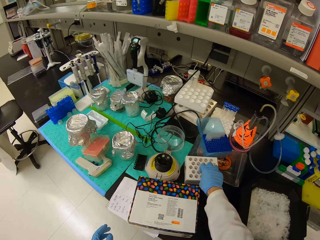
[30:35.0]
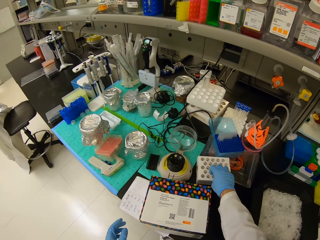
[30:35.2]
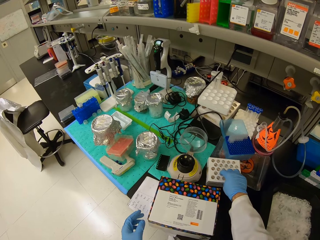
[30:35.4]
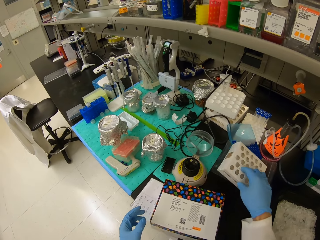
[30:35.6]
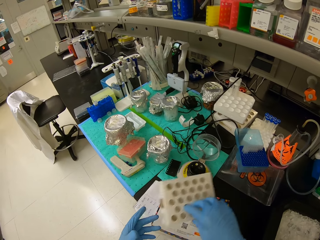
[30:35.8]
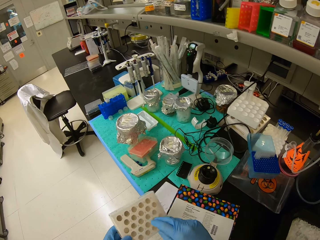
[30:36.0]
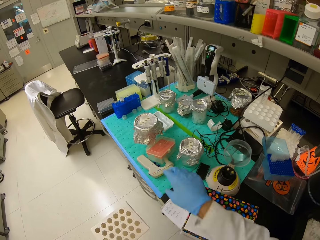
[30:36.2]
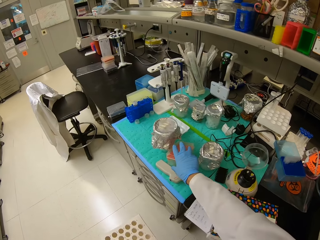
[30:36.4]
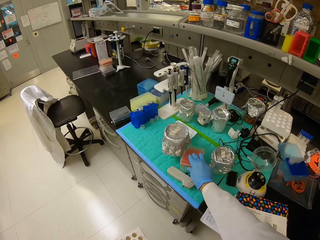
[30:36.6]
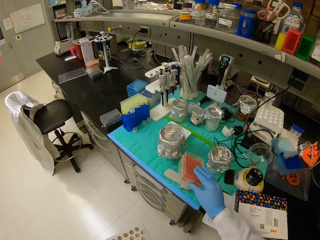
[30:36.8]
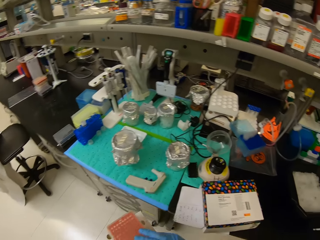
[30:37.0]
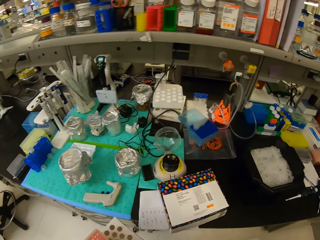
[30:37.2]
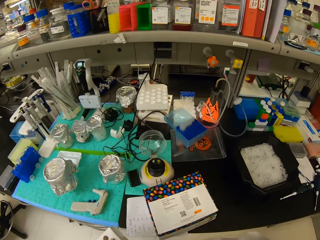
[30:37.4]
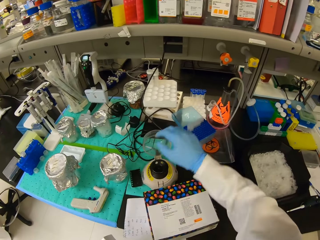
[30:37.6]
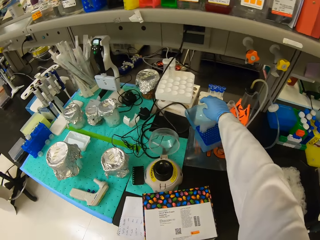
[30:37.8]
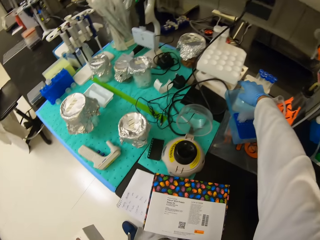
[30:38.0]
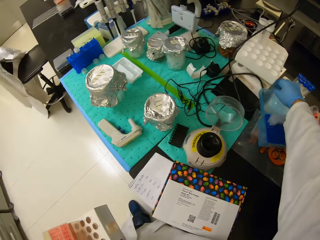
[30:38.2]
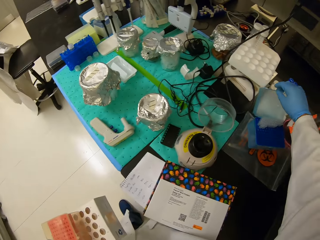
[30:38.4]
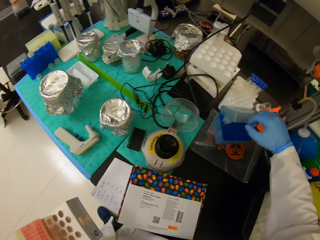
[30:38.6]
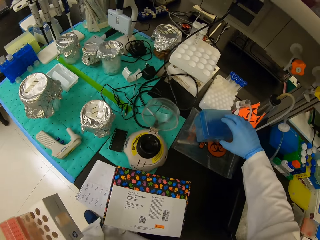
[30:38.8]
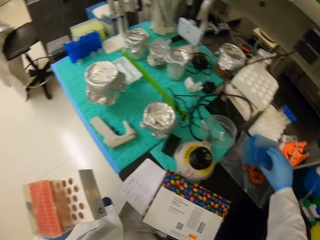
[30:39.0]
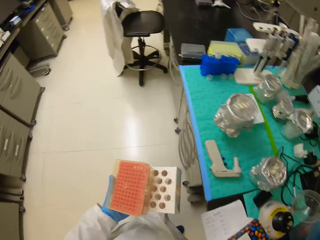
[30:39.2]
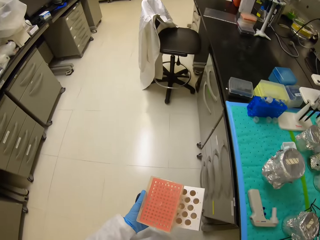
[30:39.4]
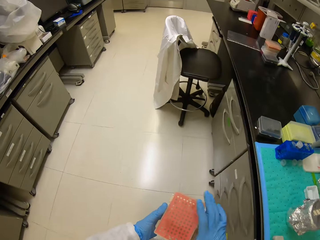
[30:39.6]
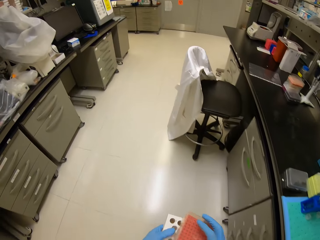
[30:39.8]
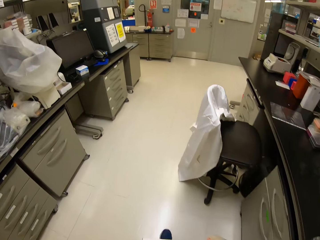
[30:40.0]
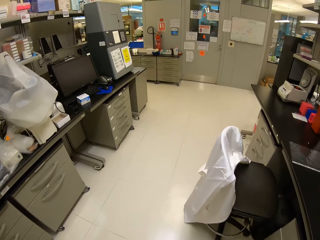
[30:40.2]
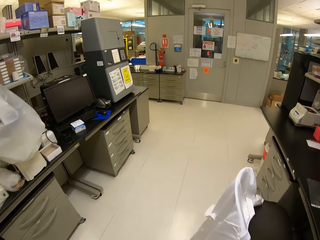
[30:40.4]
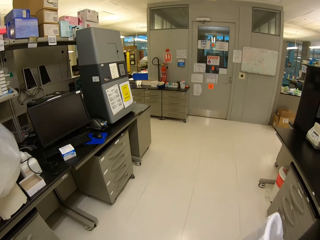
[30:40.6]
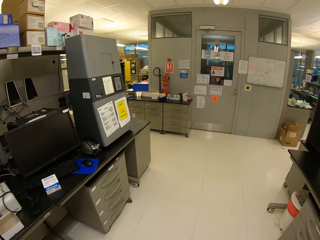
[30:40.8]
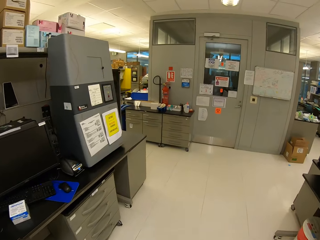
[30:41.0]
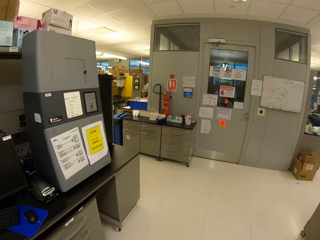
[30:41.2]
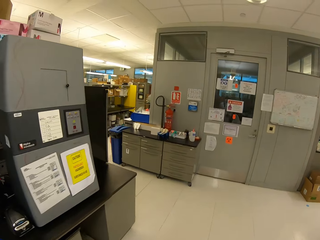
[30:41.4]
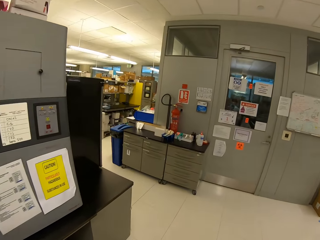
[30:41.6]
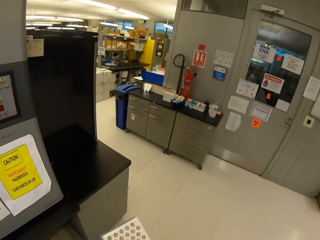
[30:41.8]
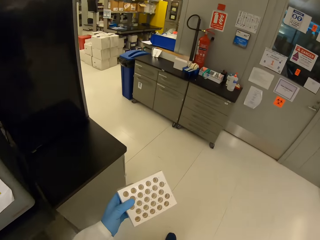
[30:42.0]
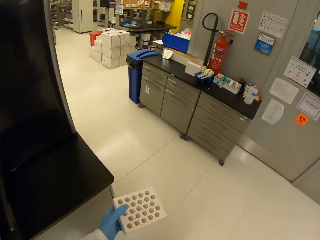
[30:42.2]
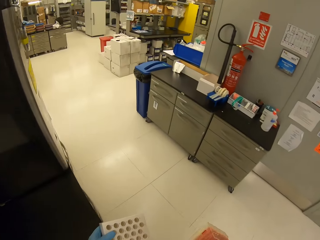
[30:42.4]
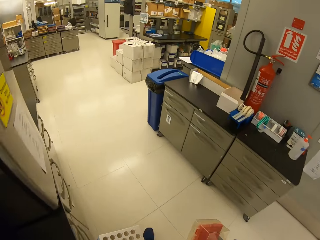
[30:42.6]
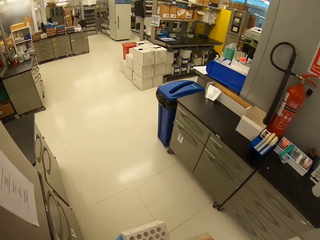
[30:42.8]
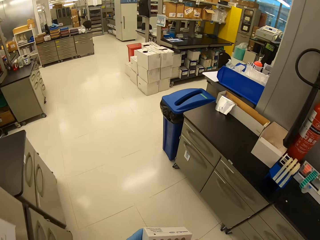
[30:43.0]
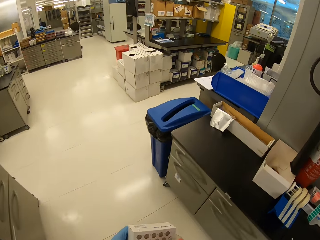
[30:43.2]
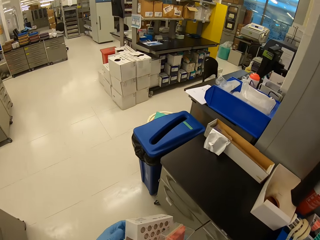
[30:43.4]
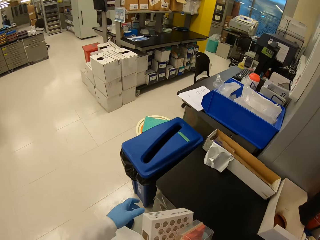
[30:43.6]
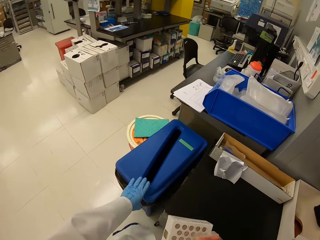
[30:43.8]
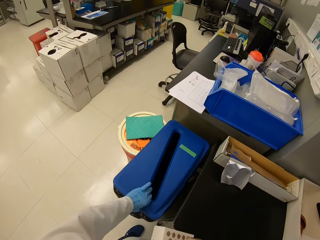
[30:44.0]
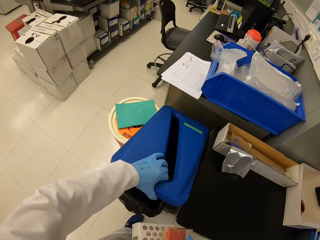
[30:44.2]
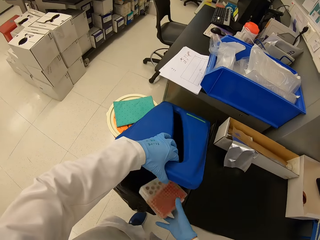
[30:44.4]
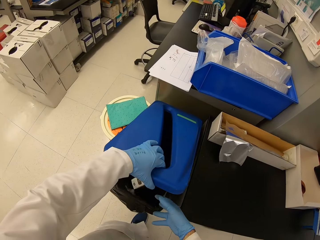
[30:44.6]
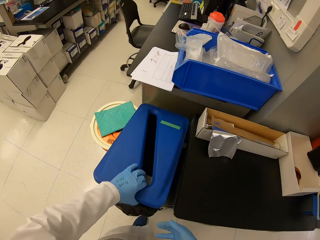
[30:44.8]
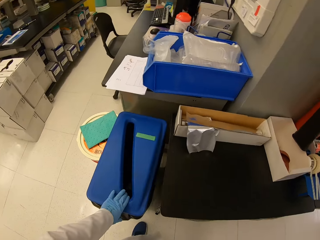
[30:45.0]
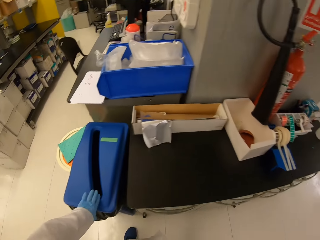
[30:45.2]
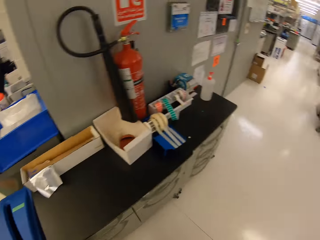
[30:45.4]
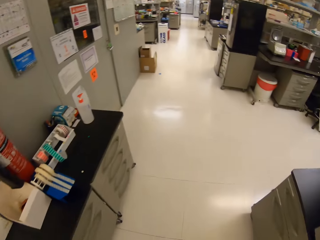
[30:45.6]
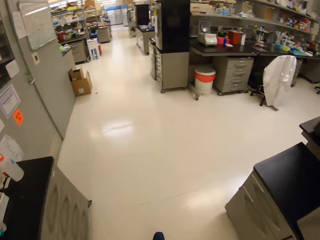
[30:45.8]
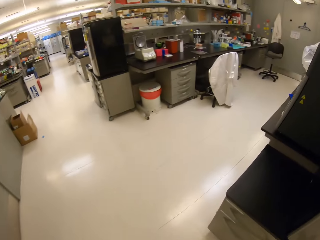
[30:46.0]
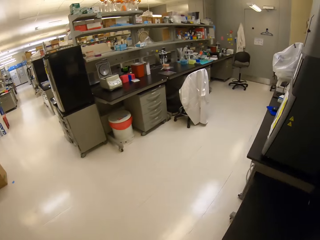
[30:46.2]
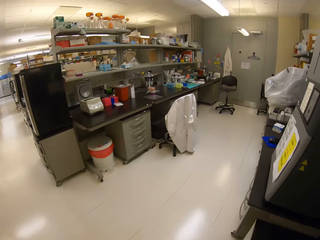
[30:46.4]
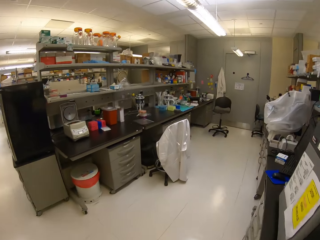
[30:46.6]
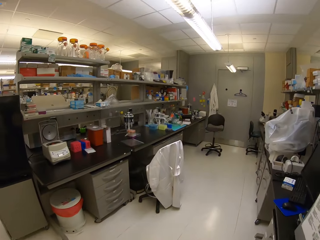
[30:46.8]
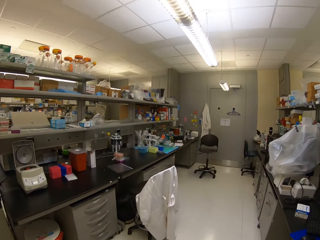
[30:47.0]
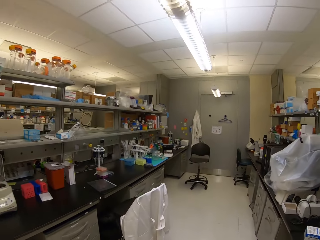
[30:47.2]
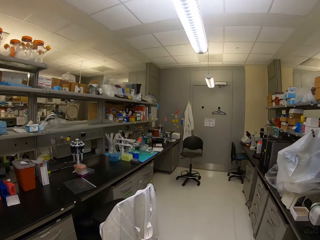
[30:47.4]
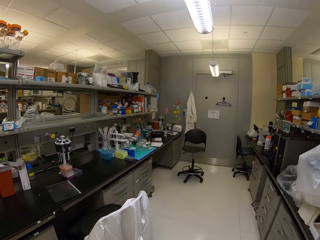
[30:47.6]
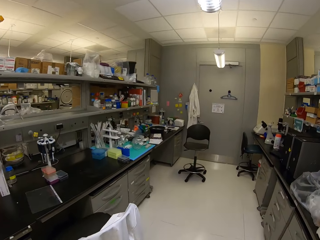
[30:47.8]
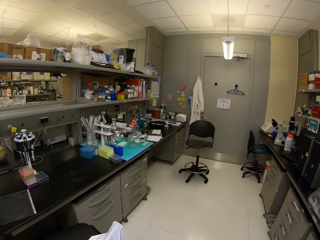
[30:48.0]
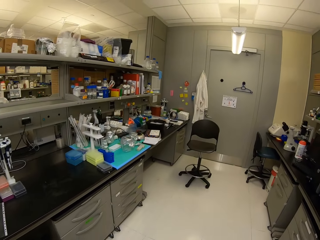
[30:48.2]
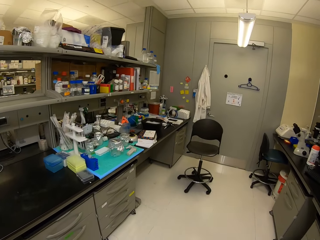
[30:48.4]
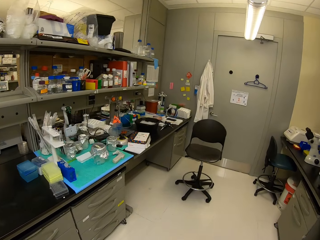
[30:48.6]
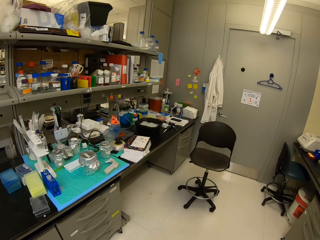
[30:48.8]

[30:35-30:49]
The camera wearer picks a test tube rack from the table. They pick a well plate from the table. They close a plastic box on the table. They walk. They turn to the left. They open the dustbin. They throw the well plate and test tube rack in the bin. They close the dustbin. They turn to the left. They walk.

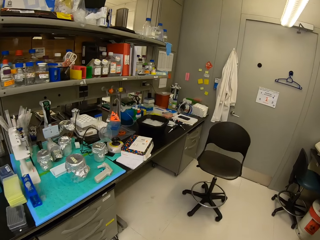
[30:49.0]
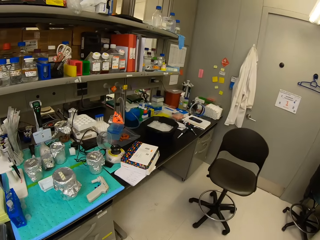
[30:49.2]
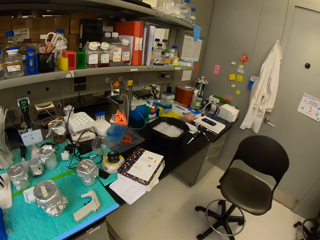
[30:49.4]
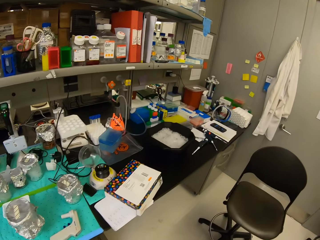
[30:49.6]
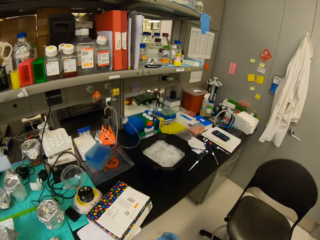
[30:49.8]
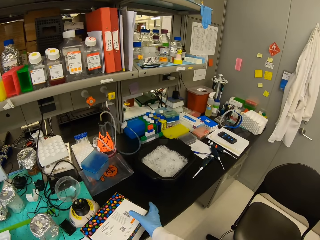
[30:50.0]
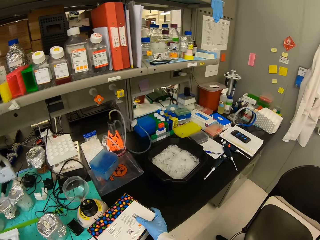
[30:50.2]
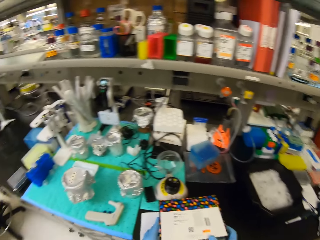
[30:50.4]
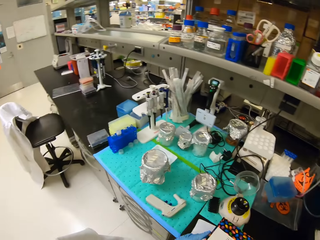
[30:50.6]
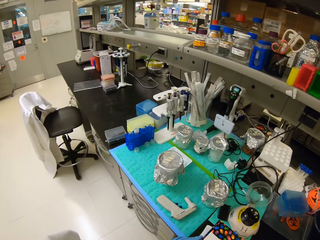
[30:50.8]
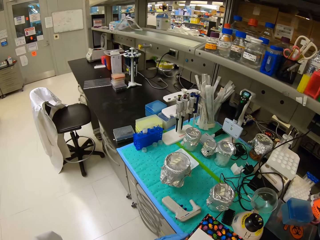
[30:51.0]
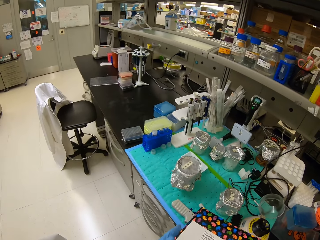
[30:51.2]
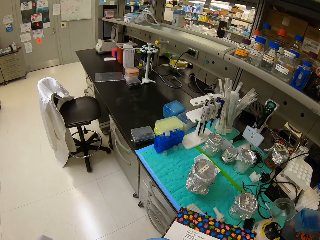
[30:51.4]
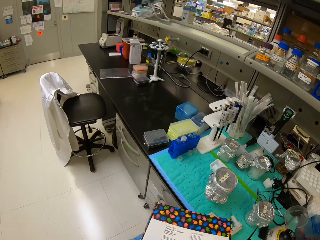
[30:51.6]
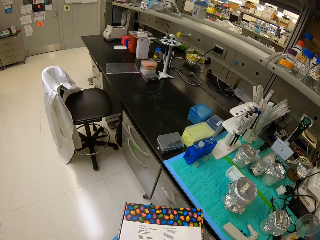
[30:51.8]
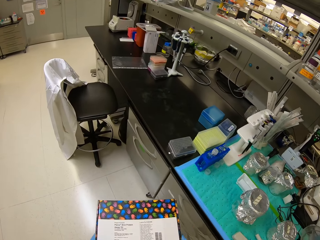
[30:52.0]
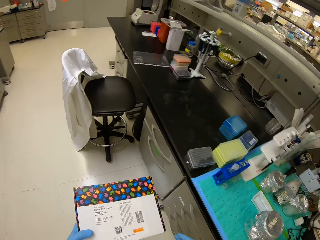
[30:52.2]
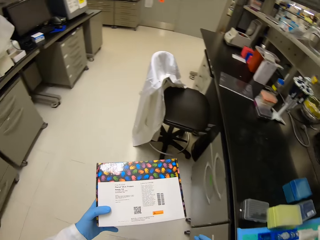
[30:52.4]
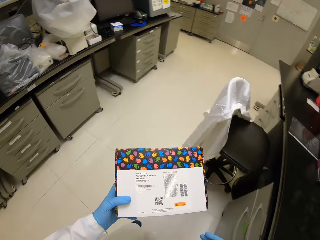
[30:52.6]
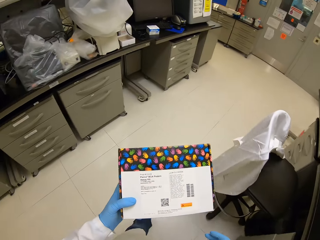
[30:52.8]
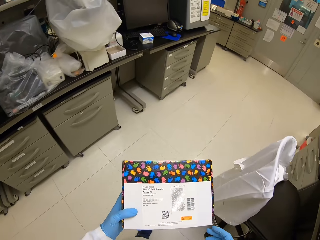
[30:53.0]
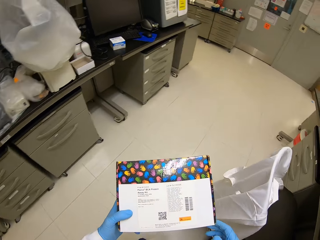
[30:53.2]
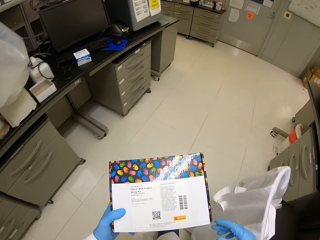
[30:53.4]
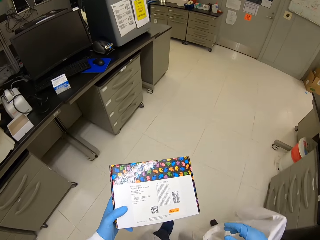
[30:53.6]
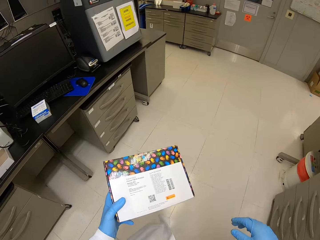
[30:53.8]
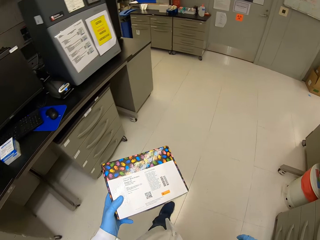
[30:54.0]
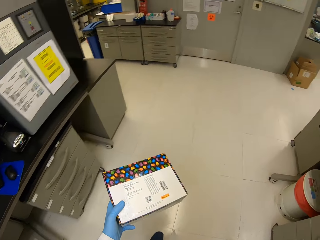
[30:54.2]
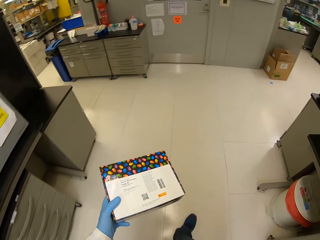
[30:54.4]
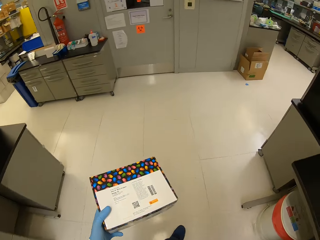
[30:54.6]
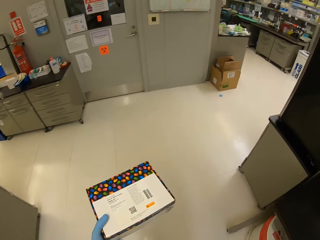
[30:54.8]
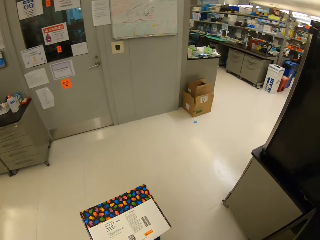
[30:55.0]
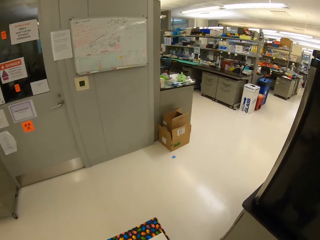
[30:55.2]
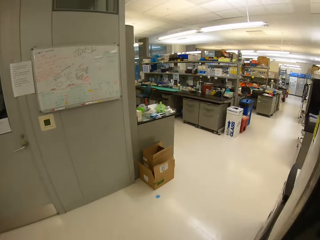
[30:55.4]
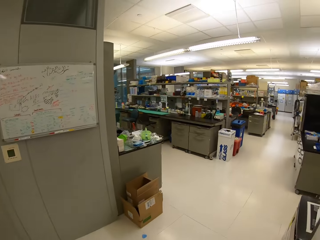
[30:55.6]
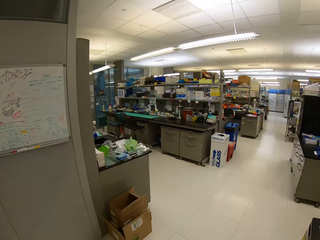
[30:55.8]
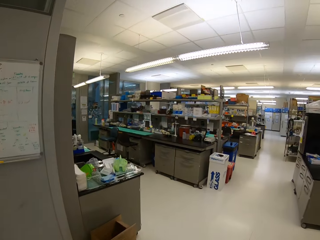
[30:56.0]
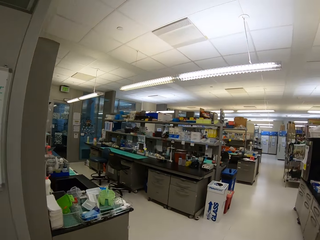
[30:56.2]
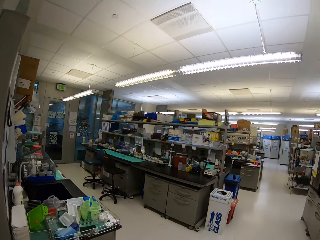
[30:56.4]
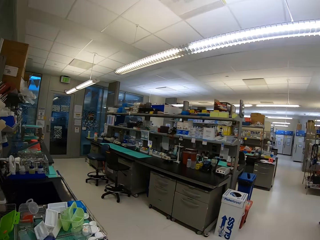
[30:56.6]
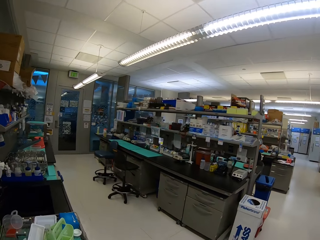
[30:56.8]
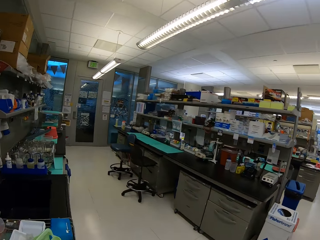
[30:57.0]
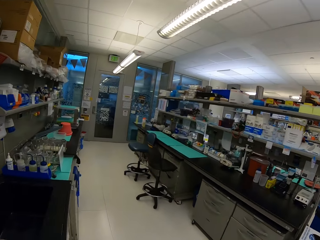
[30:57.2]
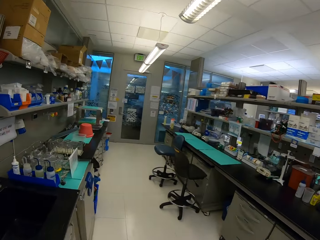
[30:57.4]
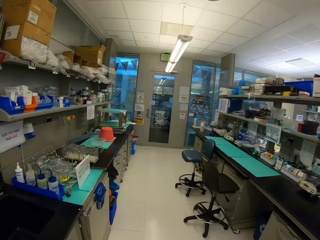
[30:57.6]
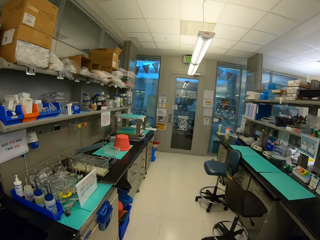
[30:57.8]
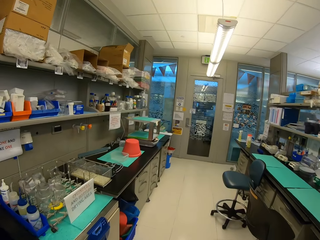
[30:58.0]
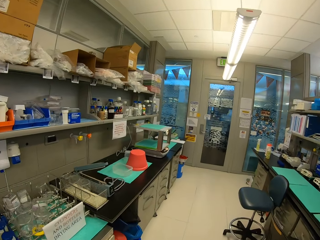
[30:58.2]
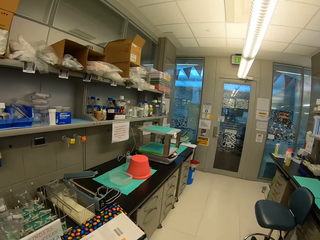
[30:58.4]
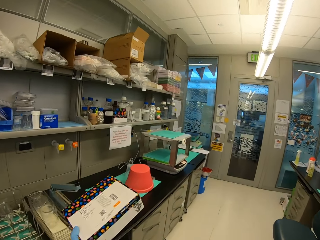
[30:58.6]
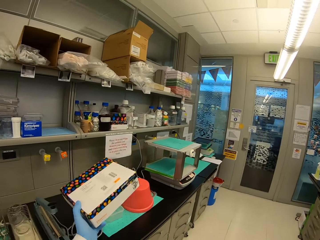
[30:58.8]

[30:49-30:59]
The camera wearer picks the box. They move the box. They walk. They turn to the left.
